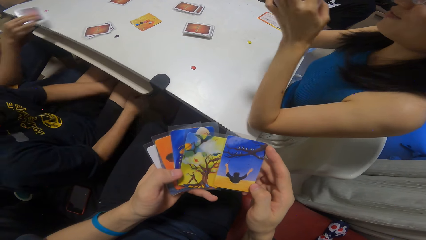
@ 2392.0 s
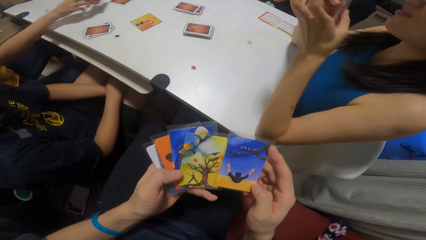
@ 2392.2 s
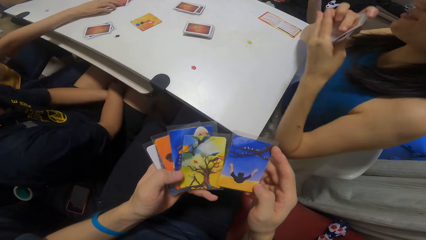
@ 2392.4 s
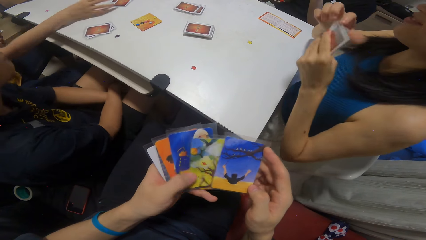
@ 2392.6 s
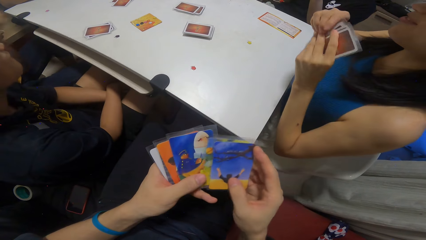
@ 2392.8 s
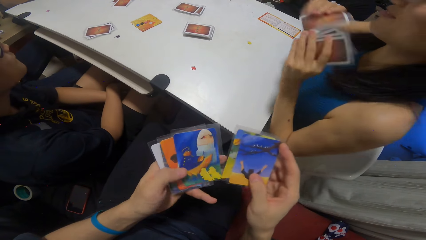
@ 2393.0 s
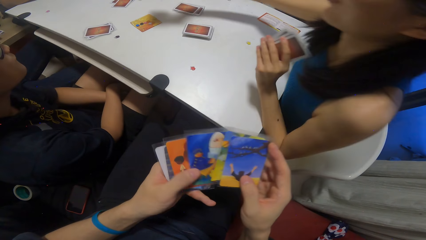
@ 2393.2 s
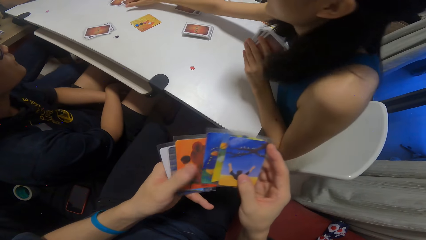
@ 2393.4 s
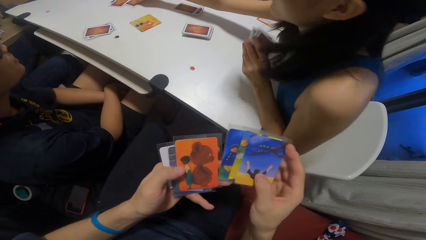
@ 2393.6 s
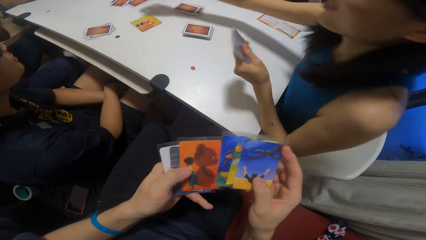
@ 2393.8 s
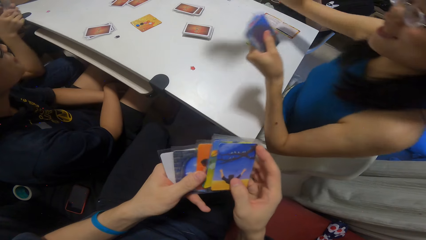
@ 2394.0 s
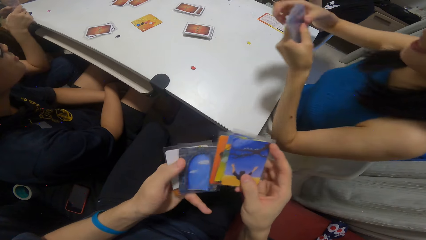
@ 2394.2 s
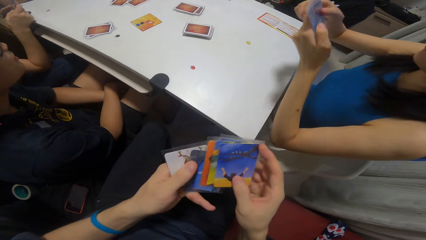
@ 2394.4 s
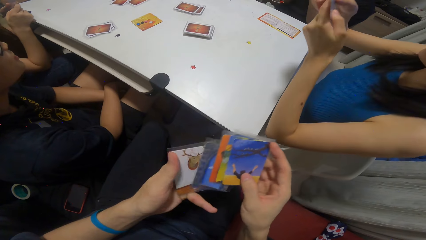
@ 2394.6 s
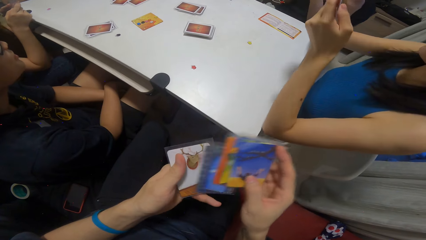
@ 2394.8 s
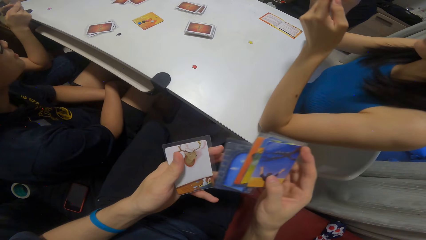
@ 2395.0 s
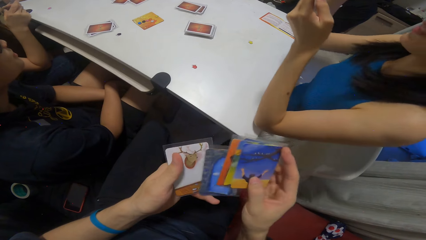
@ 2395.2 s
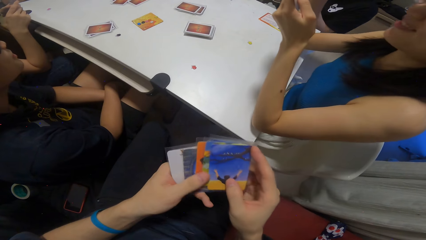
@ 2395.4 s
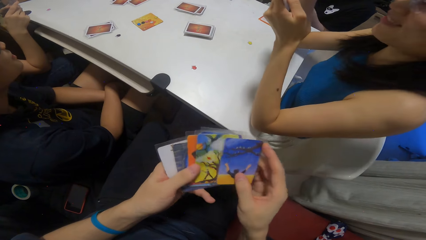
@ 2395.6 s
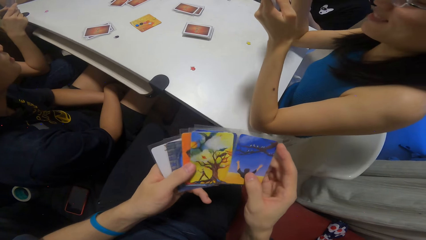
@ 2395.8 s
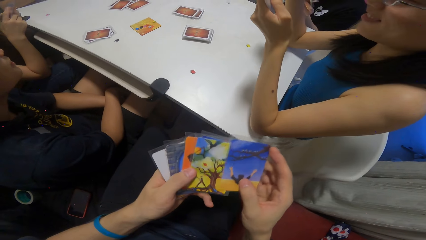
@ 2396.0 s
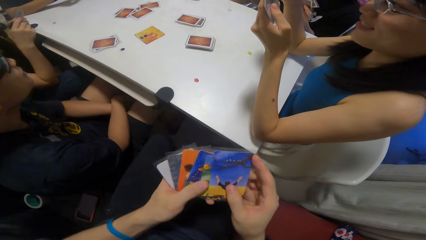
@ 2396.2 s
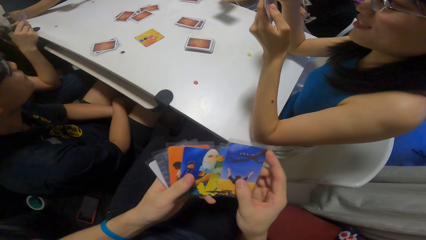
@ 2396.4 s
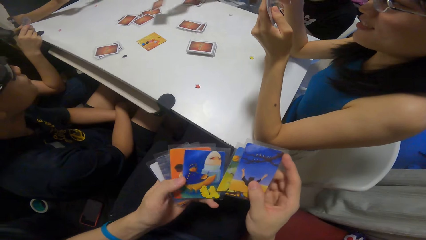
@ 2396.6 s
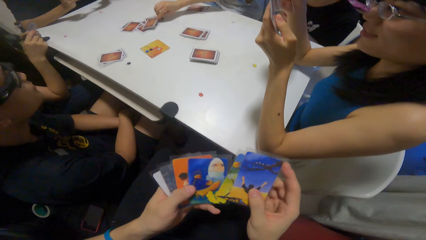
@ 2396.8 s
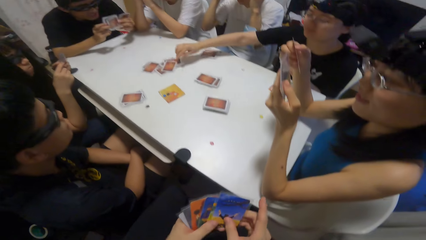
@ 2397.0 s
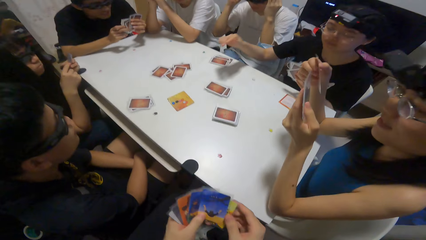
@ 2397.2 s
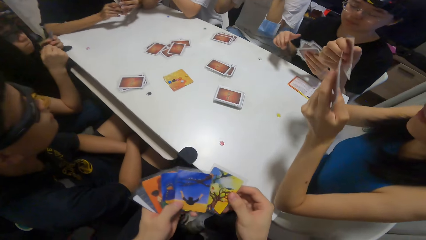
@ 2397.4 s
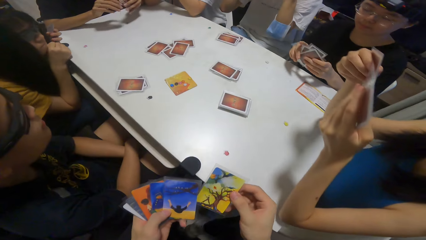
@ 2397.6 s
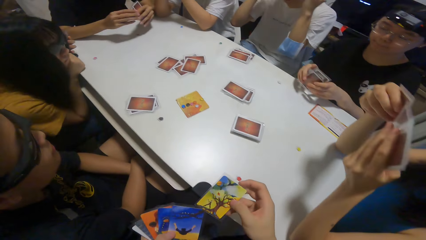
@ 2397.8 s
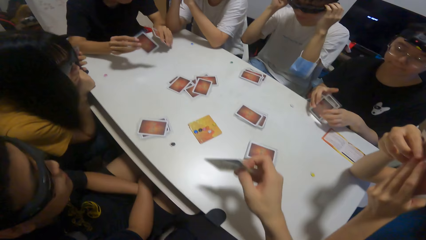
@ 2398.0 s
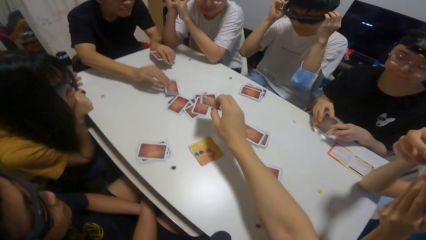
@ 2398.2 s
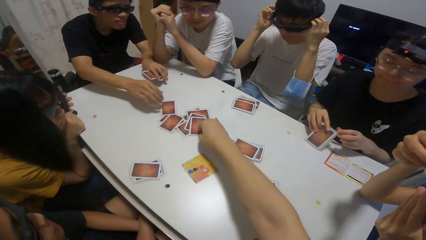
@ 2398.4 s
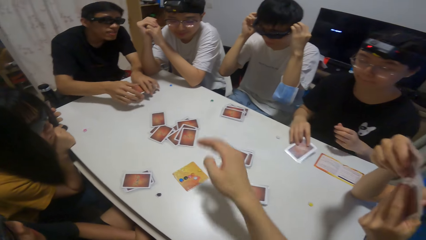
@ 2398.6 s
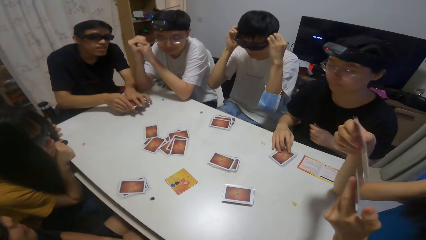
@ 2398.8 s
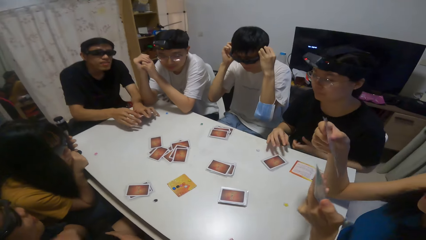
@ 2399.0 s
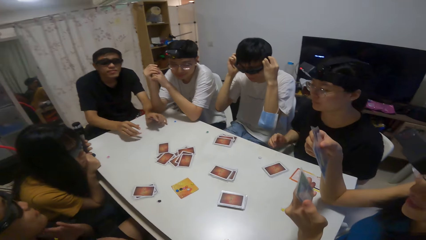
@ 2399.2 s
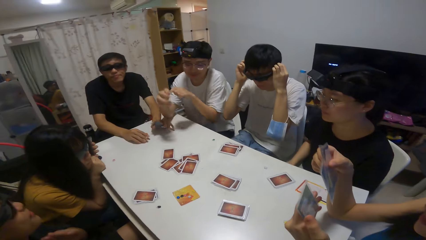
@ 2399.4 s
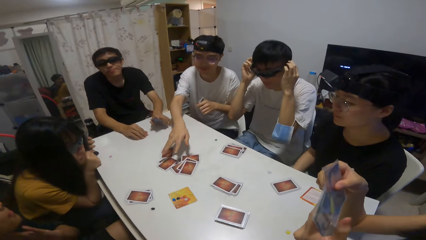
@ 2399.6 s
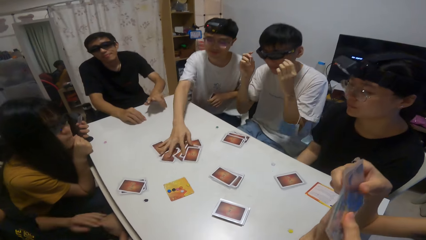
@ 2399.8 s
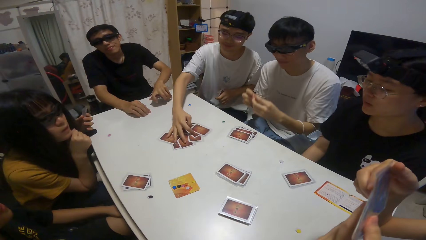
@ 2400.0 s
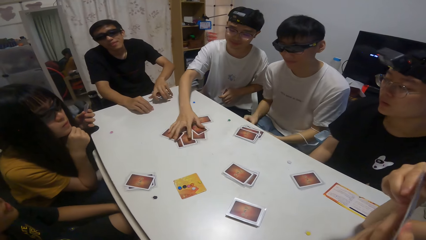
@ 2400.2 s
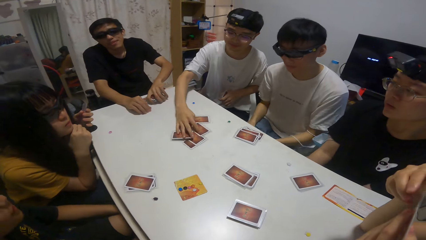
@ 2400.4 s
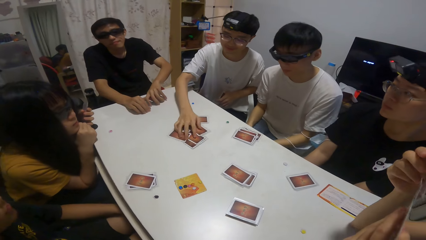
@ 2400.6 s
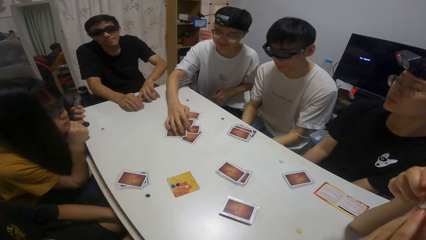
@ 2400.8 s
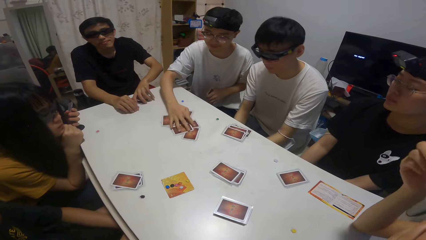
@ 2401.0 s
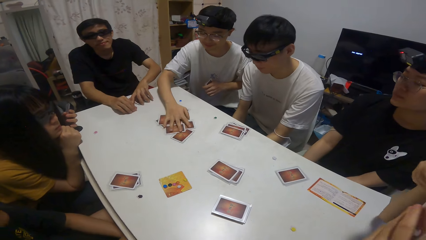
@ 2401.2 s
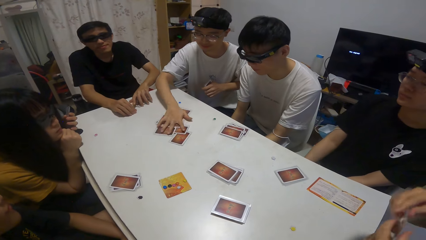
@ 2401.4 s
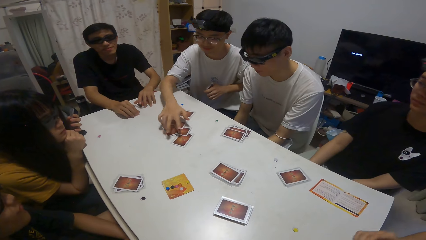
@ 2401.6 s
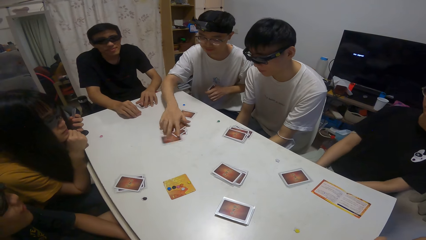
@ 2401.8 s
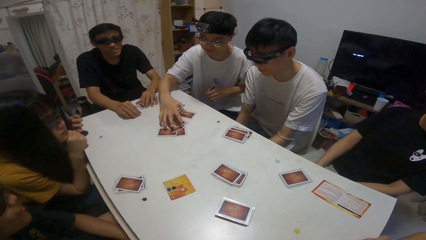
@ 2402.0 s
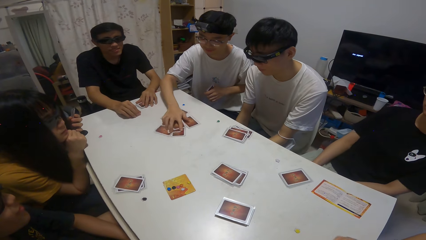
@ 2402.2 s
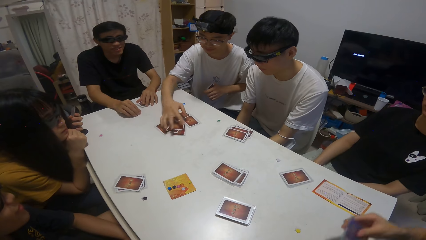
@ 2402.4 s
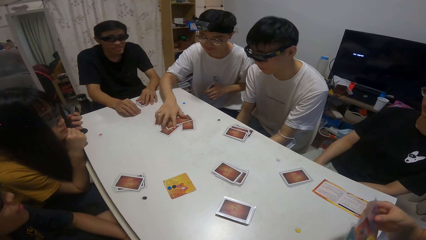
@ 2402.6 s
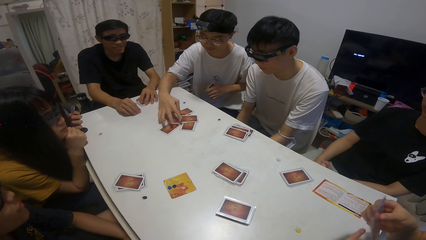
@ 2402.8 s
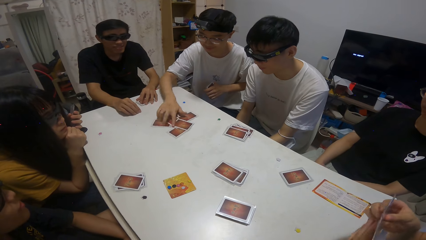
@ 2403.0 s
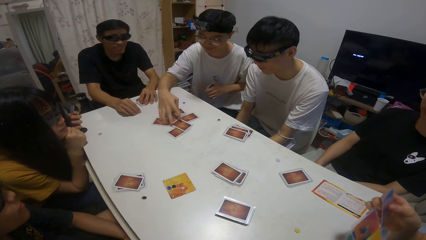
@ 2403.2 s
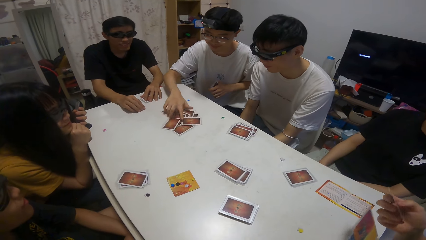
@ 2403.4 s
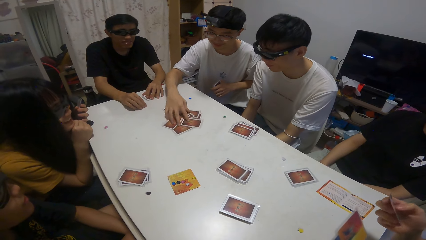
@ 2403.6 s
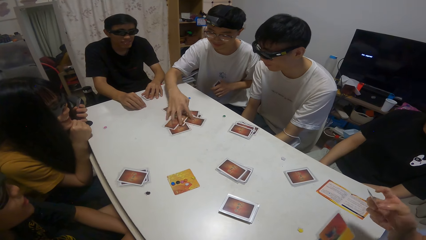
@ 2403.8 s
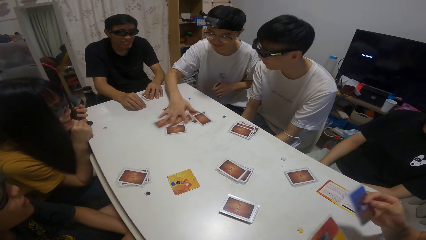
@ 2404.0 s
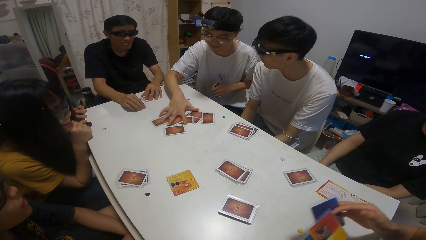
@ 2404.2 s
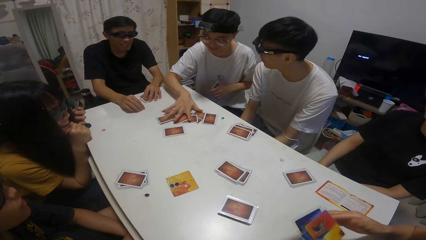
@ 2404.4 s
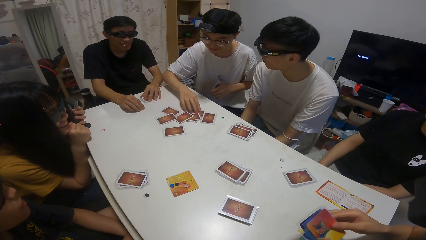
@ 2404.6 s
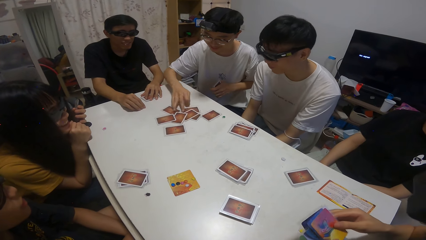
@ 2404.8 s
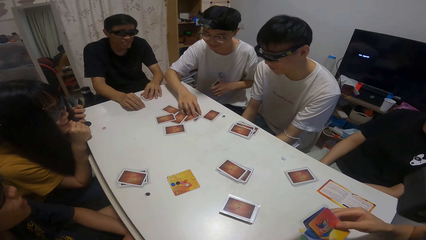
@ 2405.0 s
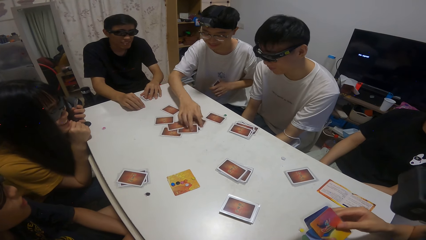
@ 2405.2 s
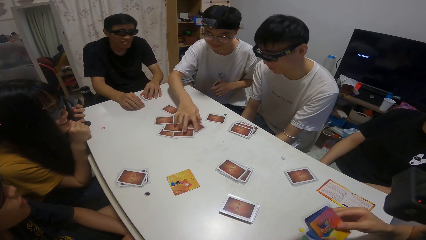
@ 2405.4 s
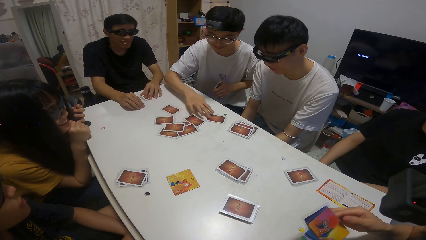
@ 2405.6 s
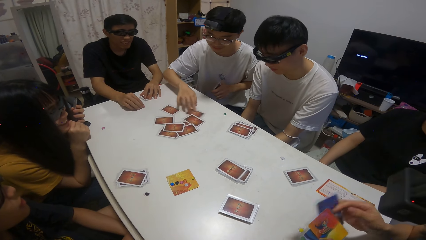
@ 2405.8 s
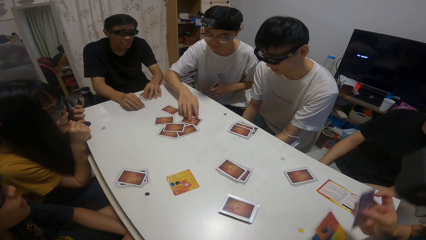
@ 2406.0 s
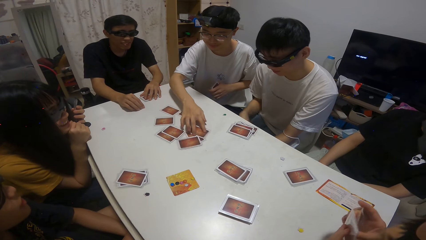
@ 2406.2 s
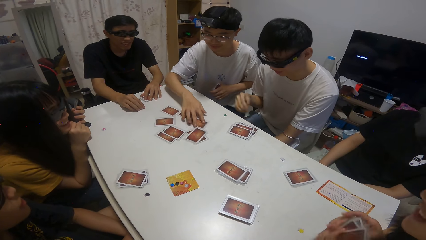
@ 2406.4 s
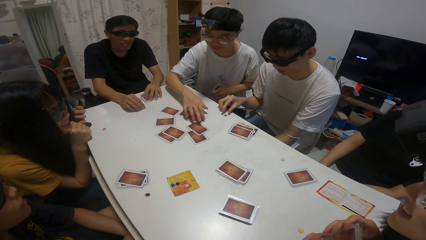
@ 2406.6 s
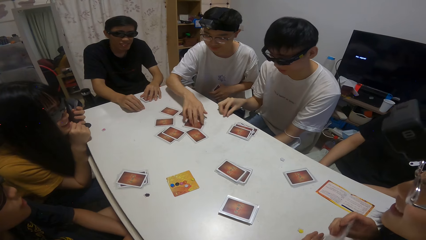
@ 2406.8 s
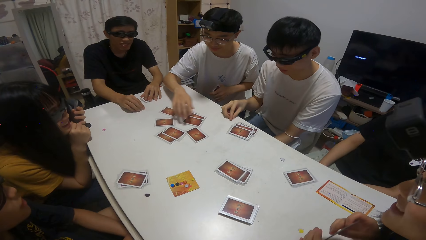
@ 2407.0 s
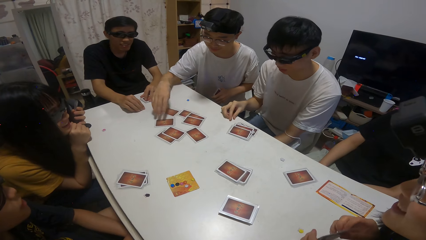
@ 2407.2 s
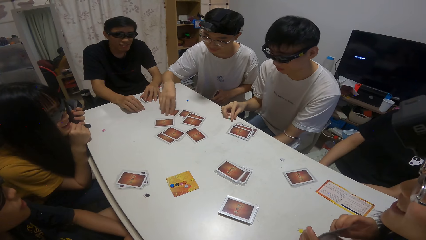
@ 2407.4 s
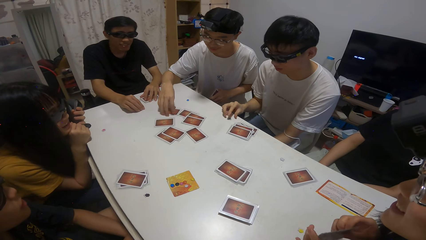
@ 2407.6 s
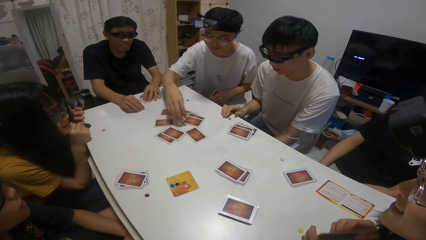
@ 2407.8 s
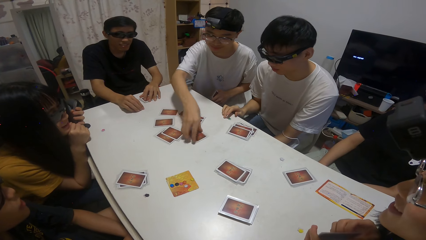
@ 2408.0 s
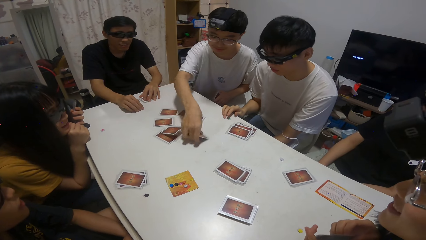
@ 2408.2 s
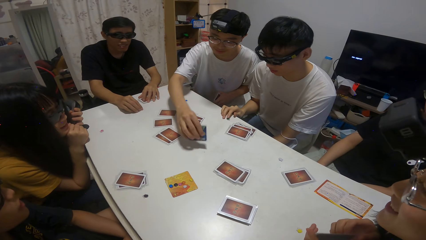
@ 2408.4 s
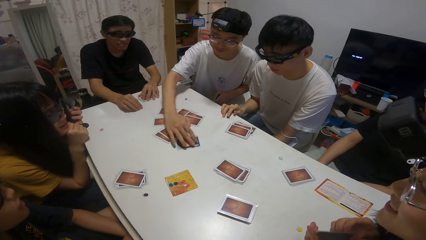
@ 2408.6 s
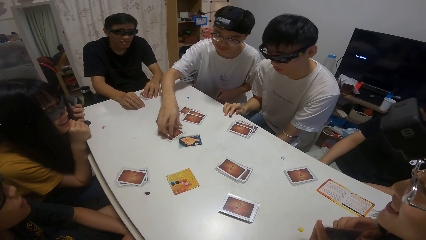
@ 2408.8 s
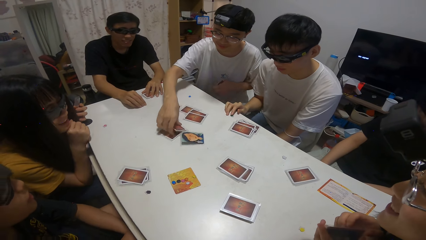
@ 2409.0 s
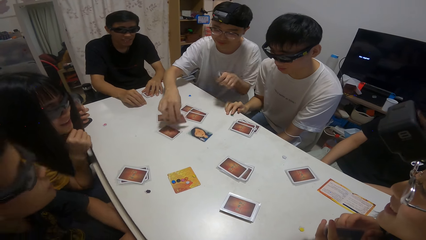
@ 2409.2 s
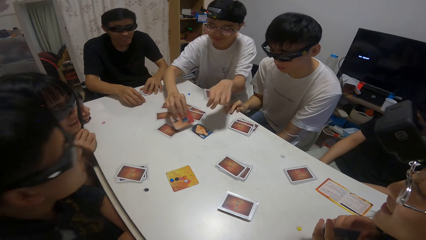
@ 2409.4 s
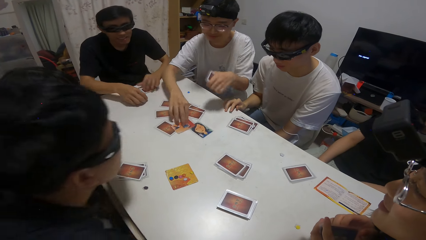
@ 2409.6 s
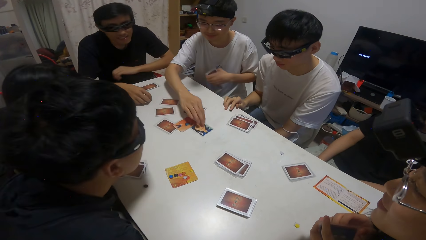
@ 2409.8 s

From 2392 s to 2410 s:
A girl drops a card on the table. The camera wearer counts the cards. Another girl drops a card on the table. Another girl drops the card on the table. The camera wearer drops a card on the table. A boy drops a card on the table. Another boy scatters the card on the table with his right hand. Someone spreads cards on the table.
